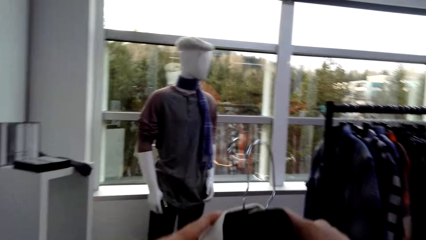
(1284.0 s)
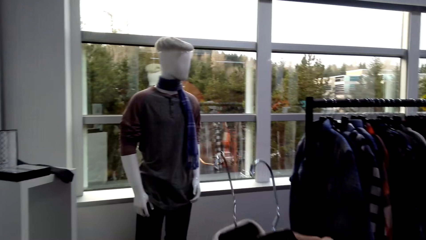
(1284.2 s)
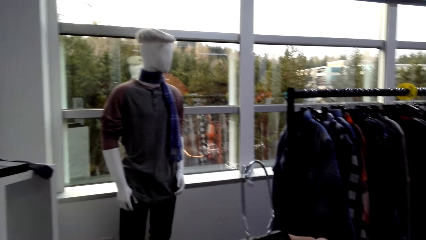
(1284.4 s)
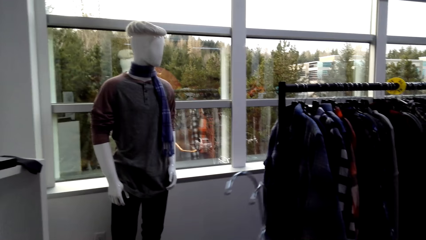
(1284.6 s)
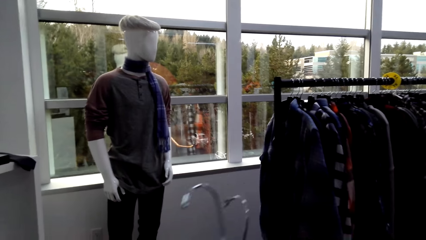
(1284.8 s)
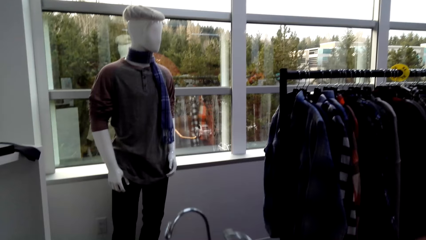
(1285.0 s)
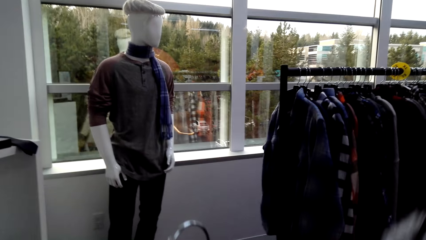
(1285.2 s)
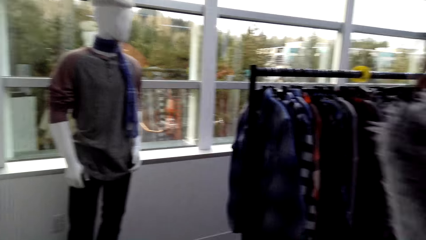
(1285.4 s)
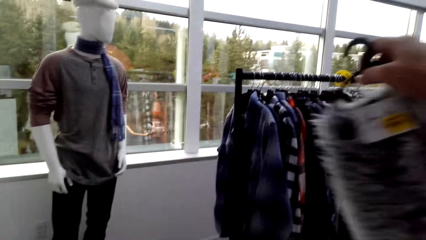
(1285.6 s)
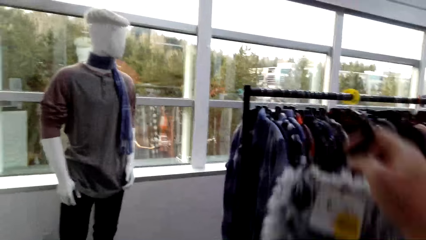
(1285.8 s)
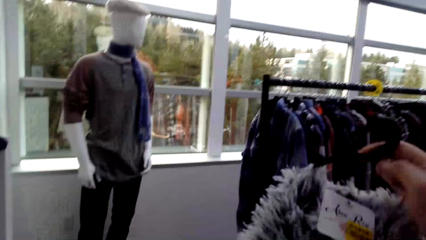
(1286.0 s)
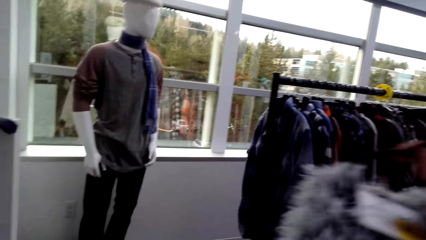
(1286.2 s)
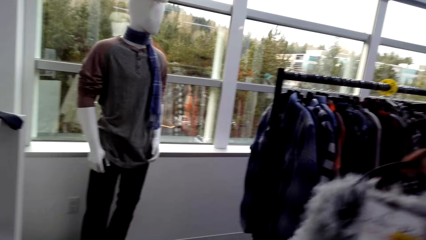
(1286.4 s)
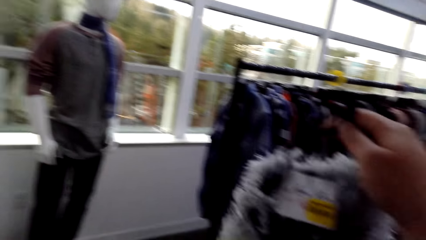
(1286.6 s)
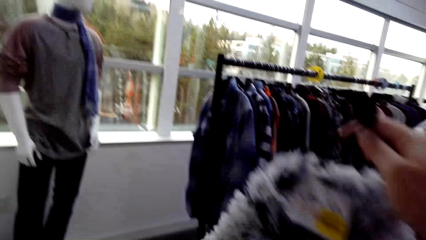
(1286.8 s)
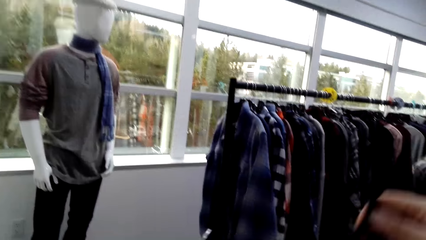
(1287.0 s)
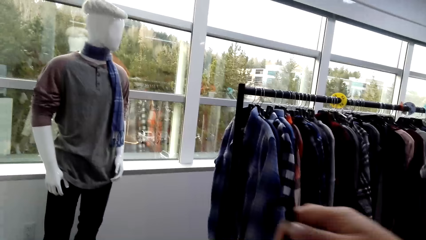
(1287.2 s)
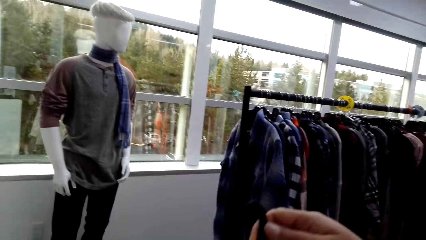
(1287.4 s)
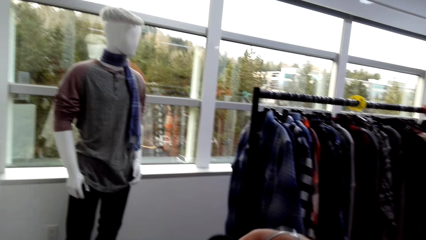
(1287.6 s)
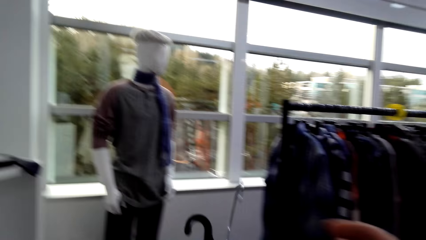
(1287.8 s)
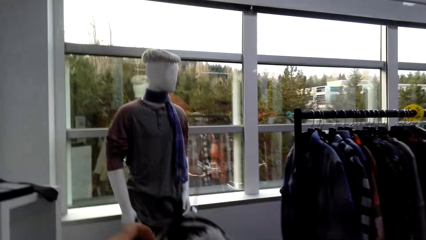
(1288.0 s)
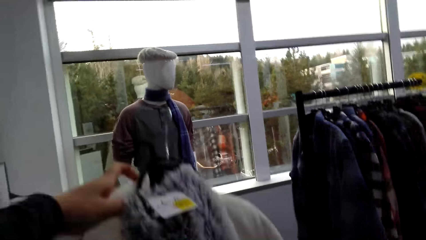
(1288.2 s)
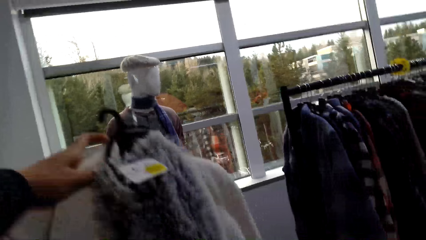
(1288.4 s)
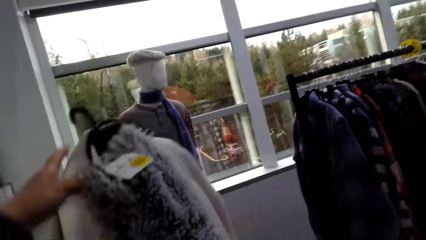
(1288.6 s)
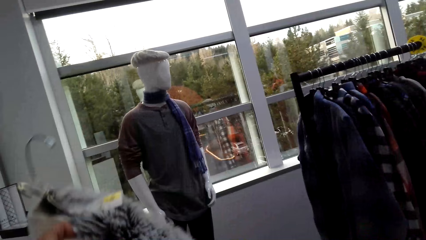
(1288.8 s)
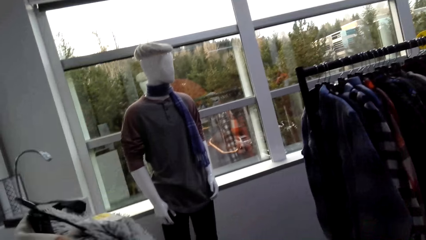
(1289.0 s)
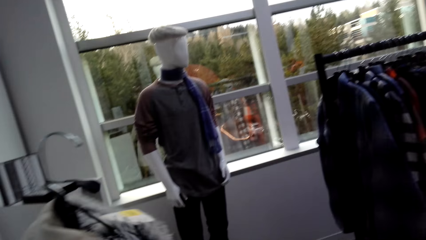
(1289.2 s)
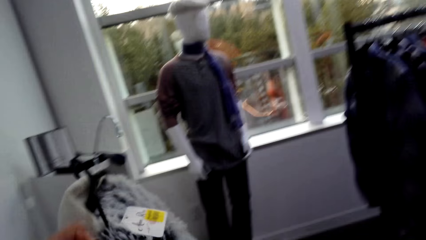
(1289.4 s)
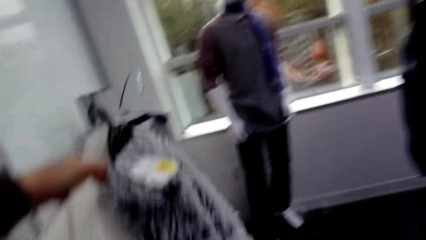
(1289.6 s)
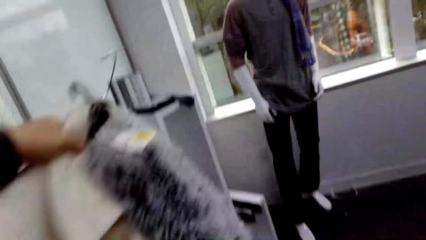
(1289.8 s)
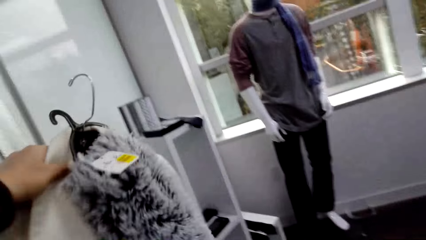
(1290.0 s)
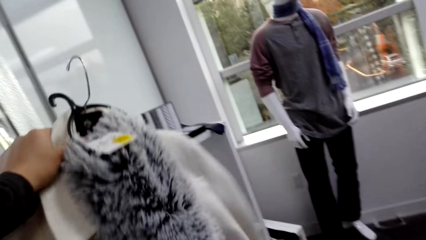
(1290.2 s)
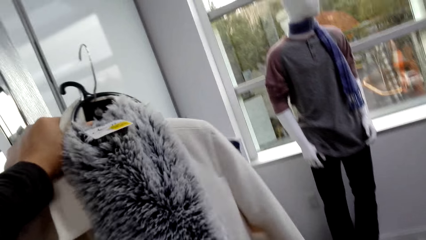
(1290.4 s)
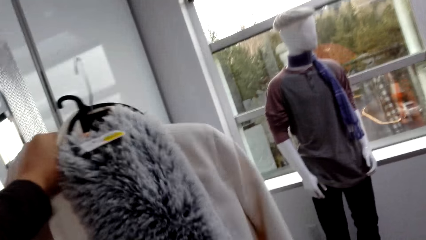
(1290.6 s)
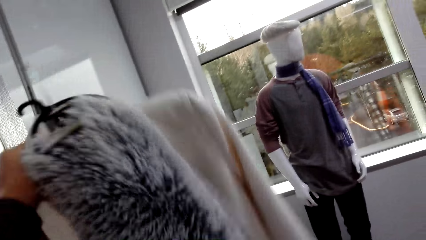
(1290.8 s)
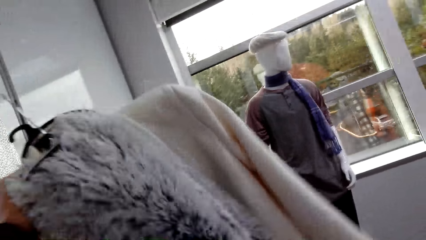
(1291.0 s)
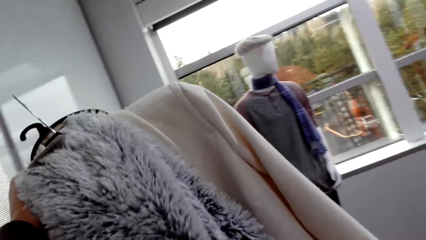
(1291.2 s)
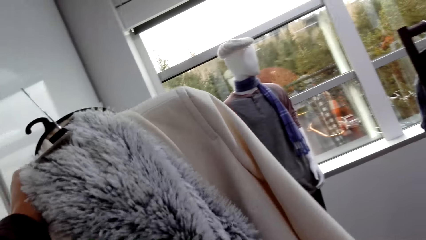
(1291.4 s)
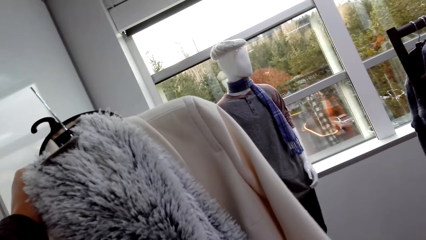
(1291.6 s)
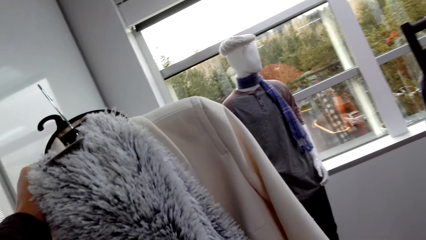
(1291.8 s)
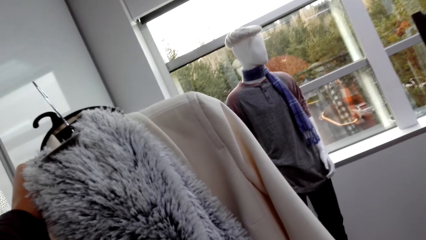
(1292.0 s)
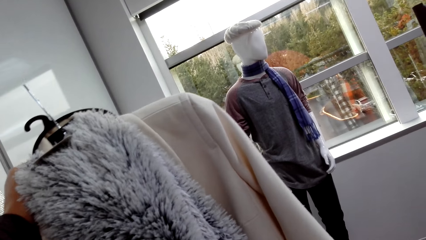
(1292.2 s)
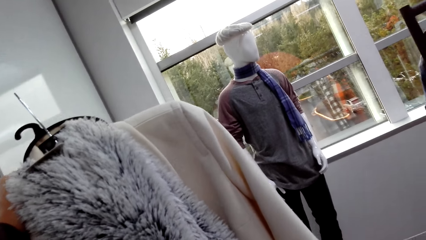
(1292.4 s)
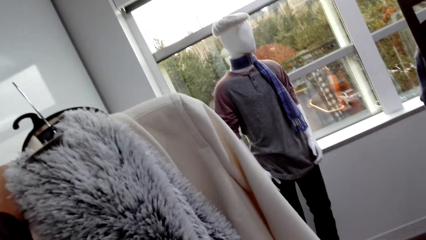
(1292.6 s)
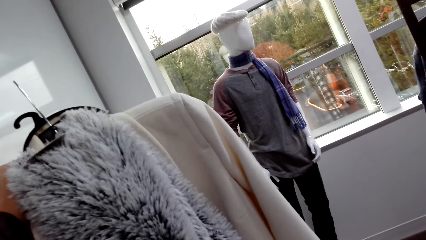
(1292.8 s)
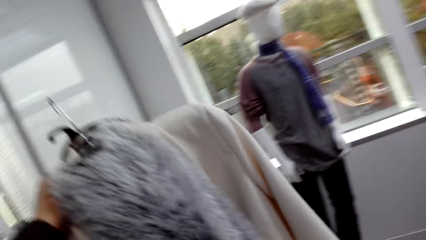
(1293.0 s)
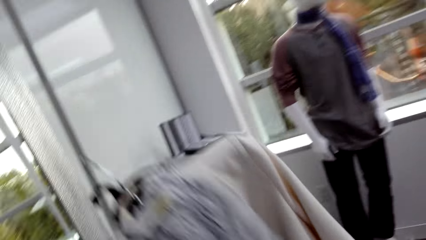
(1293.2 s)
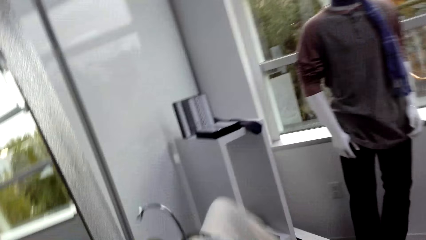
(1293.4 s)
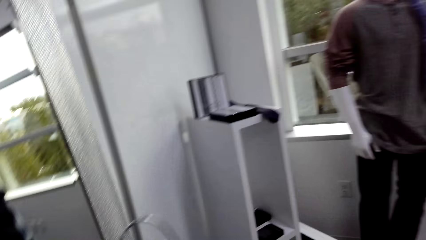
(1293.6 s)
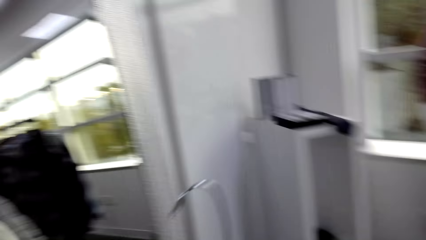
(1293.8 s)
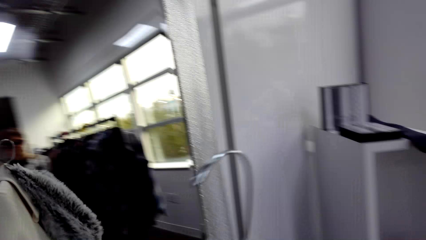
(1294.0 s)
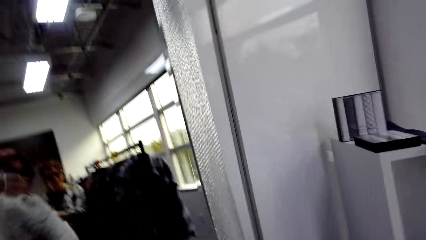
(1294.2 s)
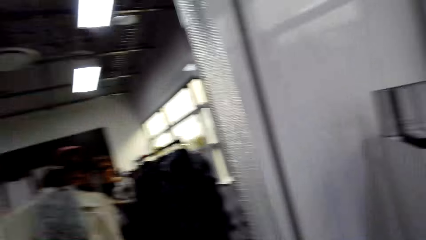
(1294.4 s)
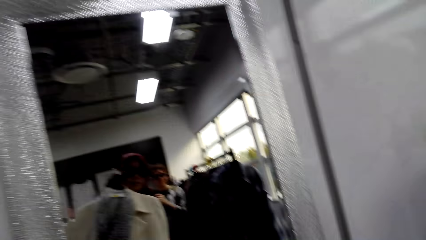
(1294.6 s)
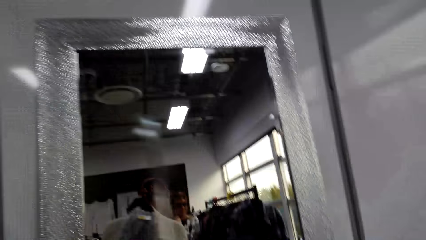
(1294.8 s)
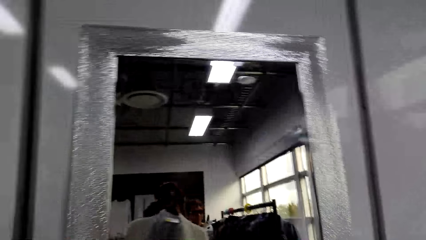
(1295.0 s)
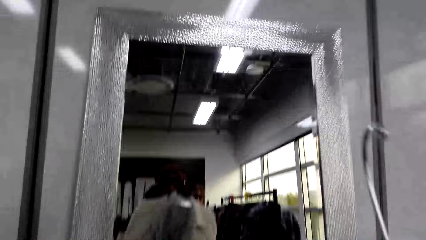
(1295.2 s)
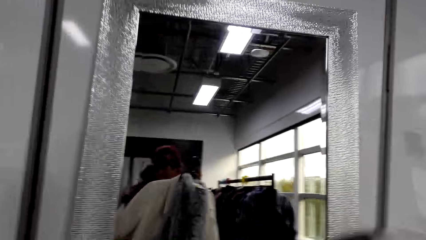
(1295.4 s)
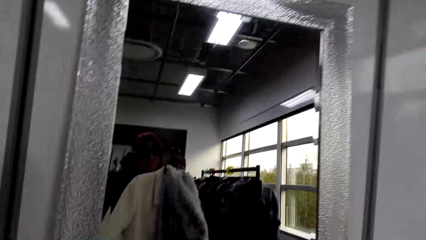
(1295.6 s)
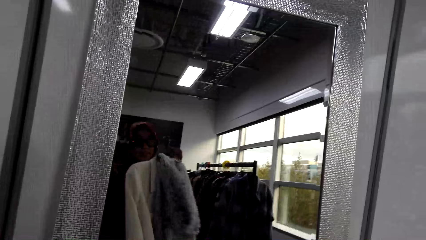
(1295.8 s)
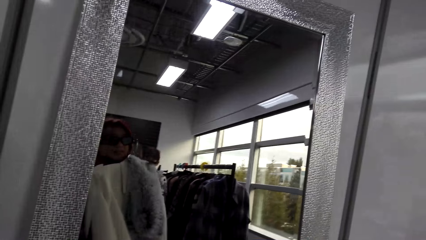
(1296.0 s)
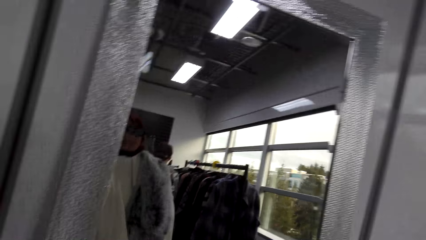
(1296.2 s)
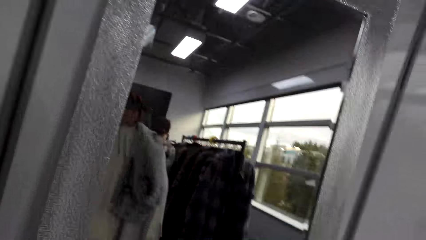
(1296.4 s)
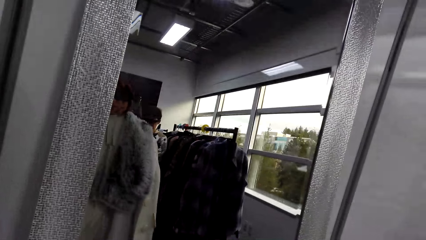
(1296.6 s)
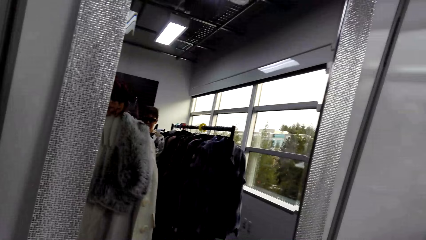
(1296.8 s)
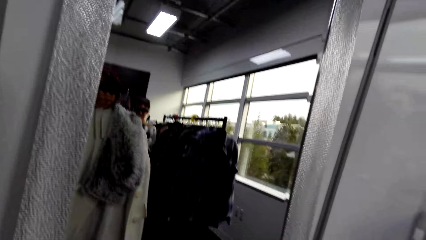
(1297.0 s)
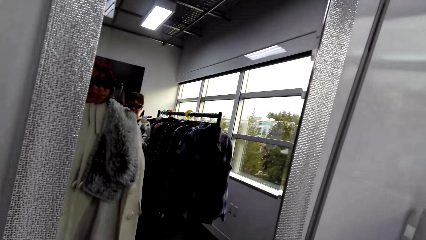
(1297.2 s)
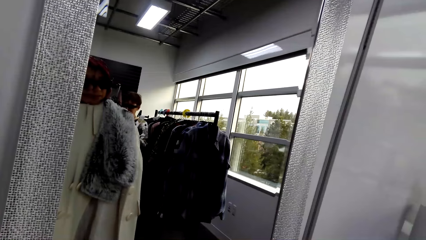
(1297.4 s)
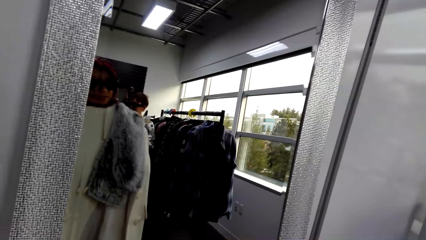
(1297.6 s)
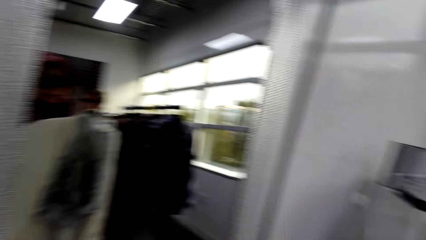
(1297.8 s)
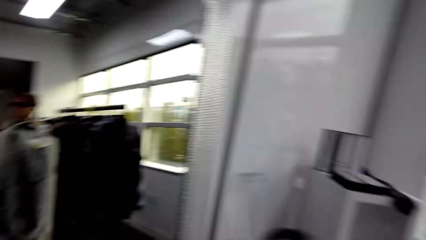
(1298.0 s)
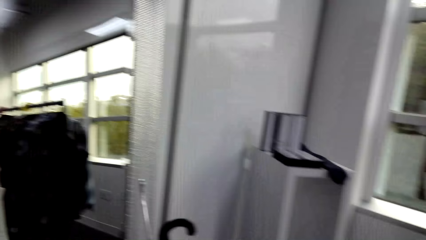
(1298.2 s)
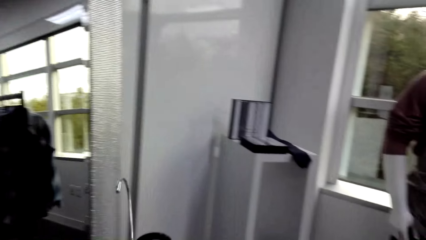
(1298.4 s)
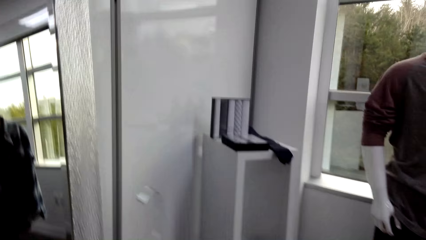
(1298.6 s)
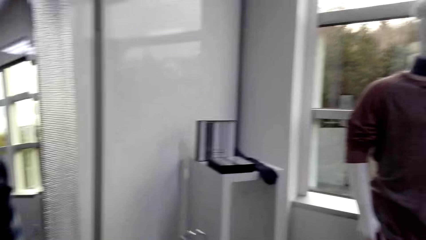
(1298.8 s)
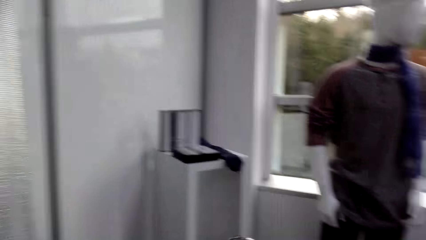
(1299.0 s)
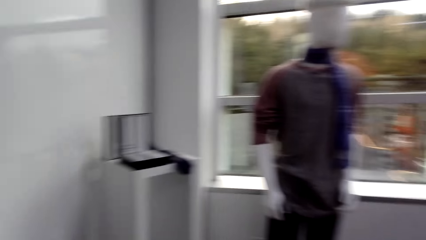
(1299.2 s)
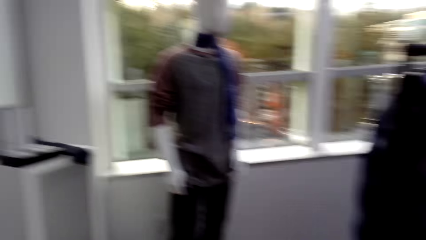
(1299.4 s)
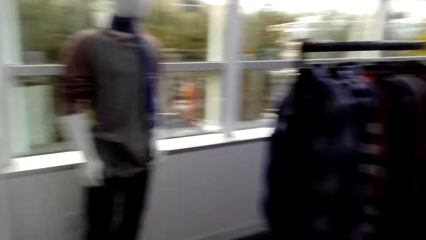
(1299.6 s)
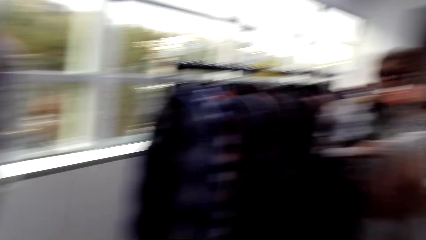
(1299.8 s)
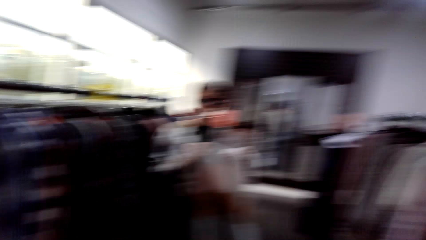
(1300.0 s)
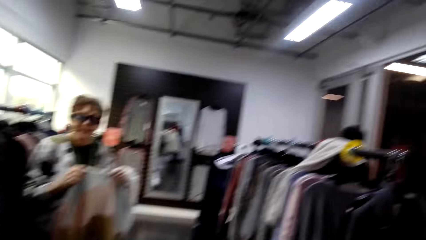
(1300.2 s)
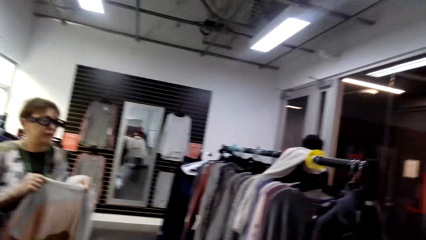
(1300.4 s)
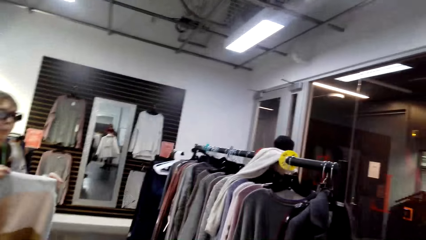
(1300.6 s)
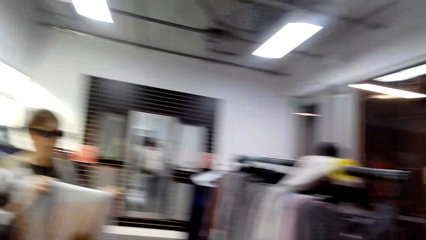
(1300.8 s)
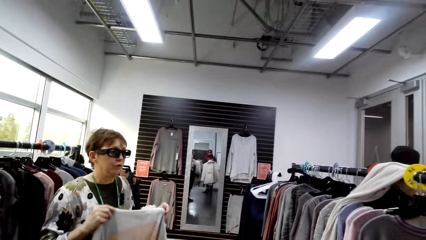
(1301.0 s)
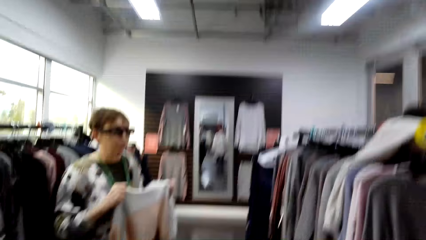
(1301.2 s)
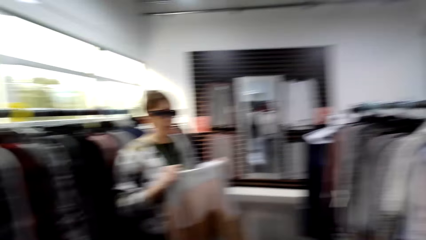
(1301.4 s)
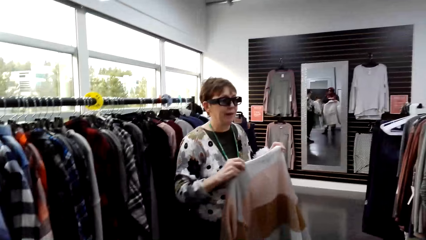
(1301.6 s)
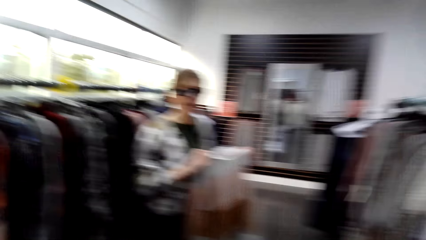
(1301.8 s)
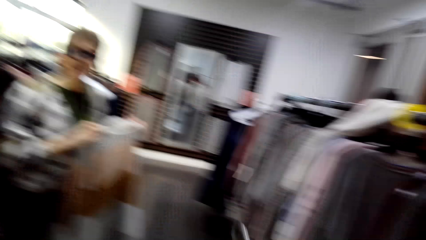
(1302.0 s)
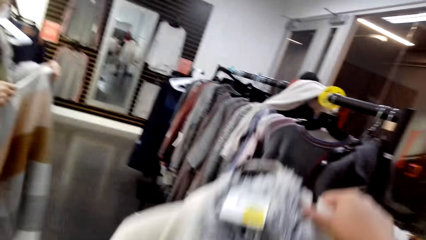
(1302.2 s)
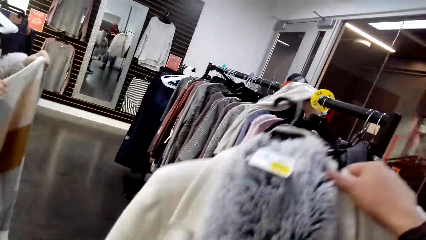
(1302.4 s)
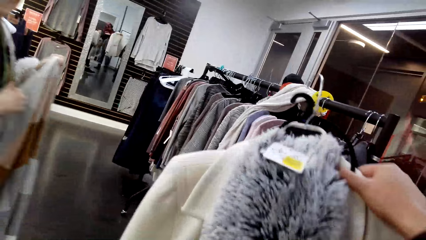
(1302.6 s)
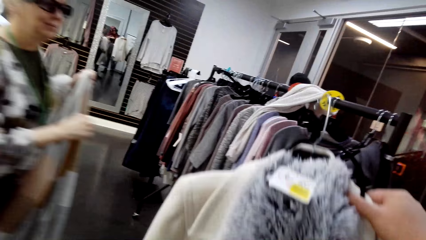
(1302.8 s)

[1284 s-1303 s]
The camera wearer holds apparel with one hand. They hold the apparel. They lift the apparel. They look at both the trench coat and scarf. They turn around. They look in the mirror. A lady holds apparel.
